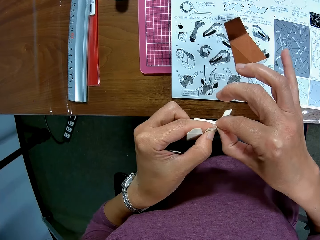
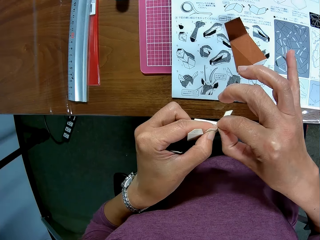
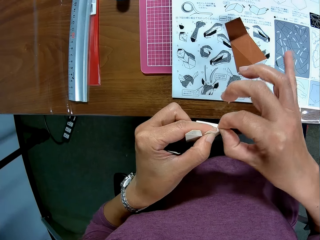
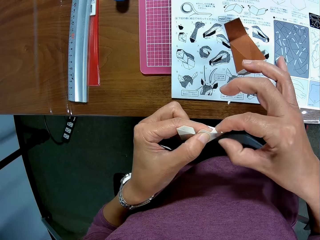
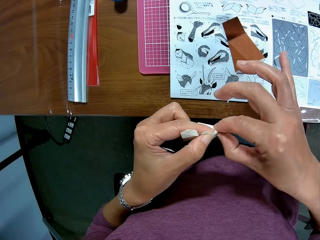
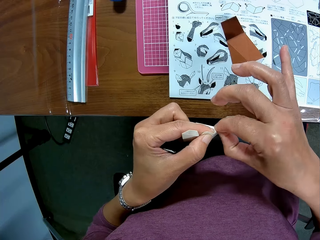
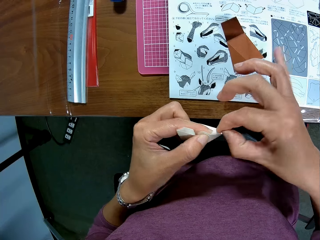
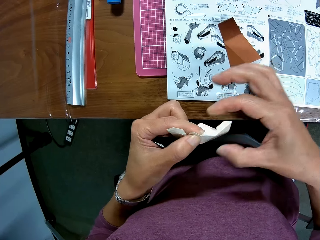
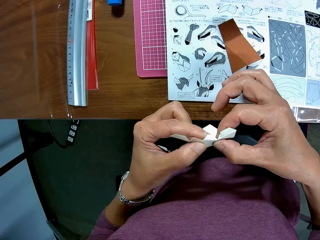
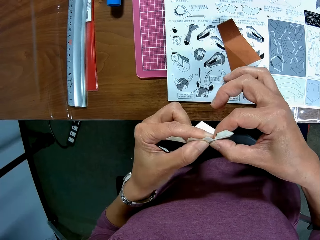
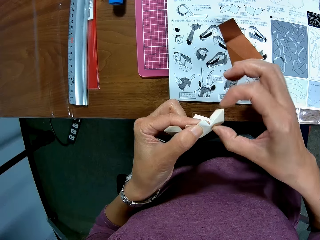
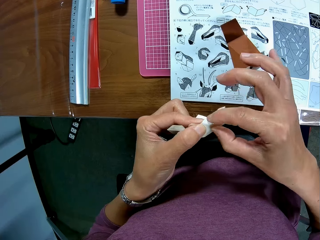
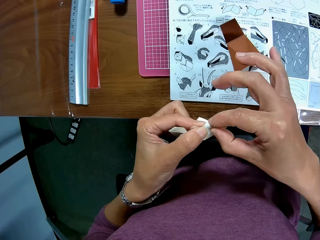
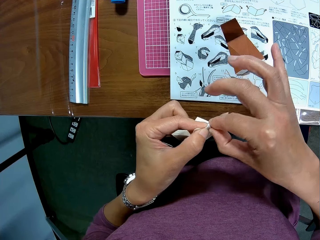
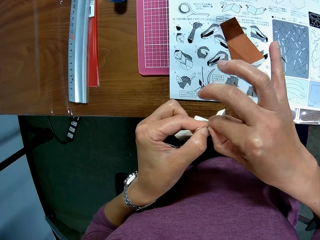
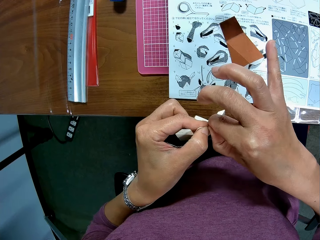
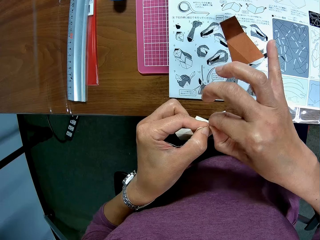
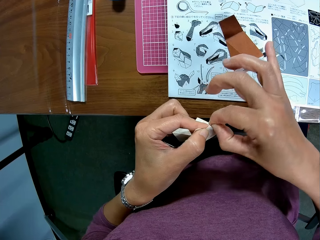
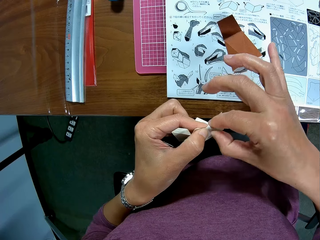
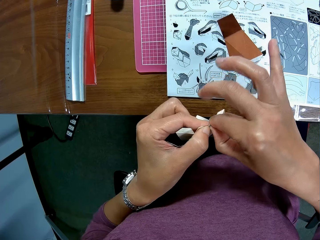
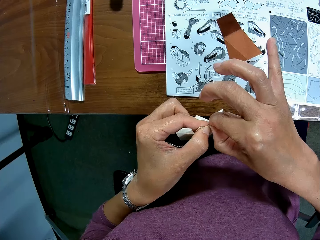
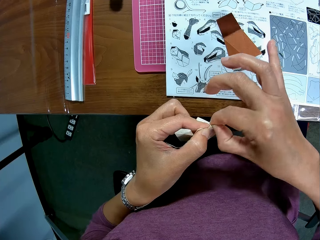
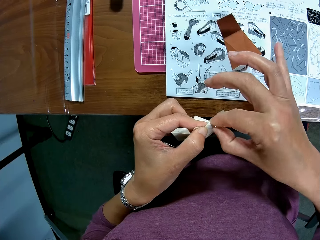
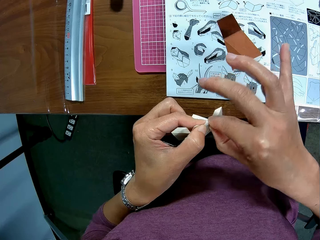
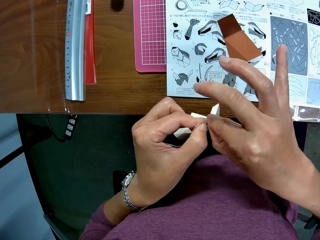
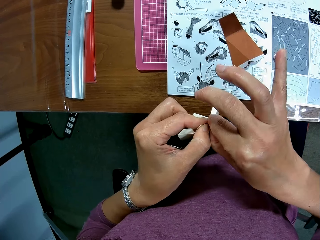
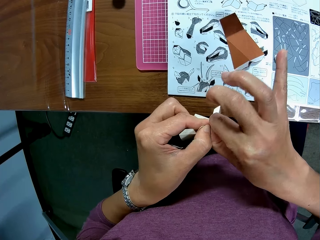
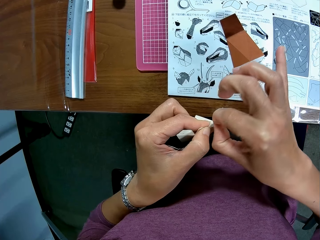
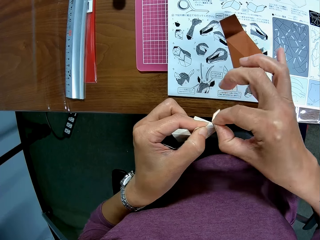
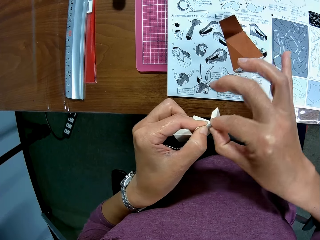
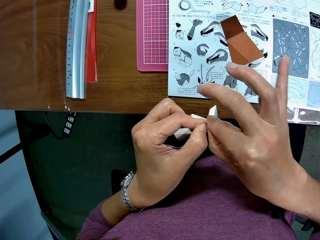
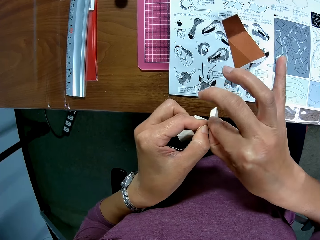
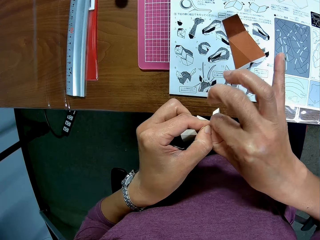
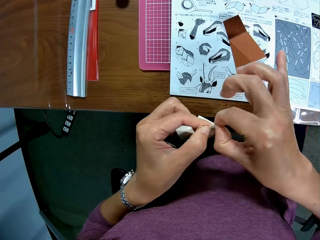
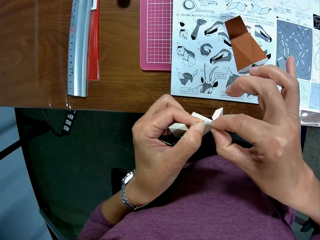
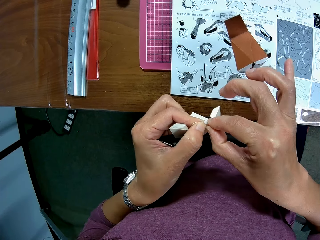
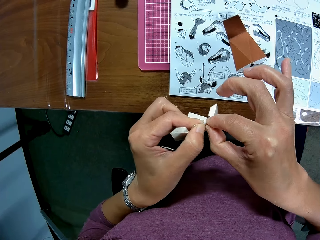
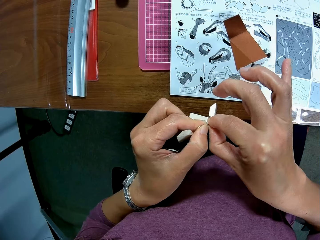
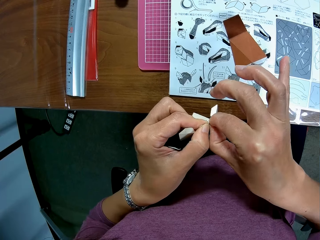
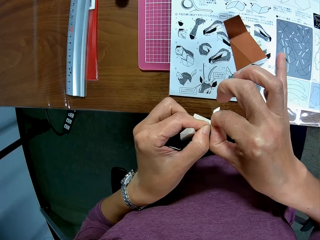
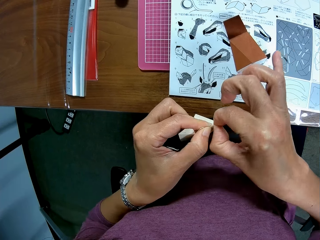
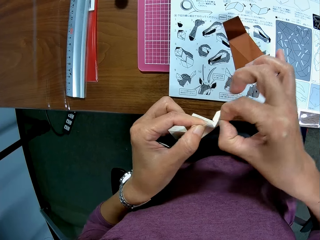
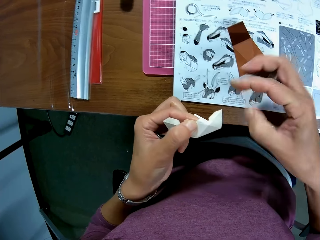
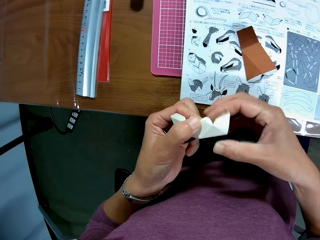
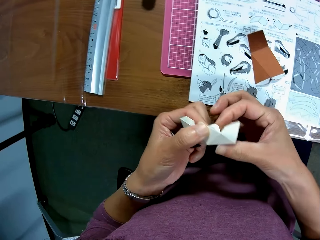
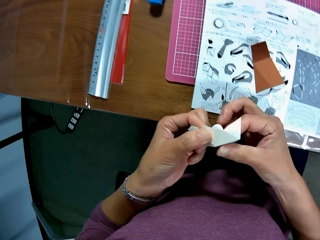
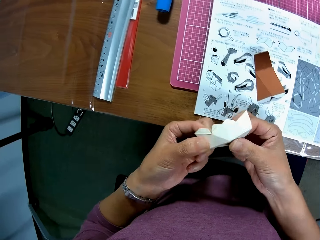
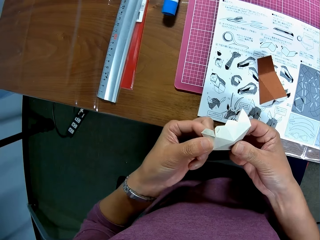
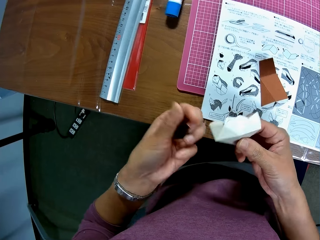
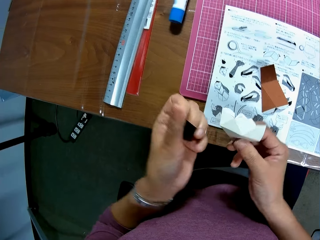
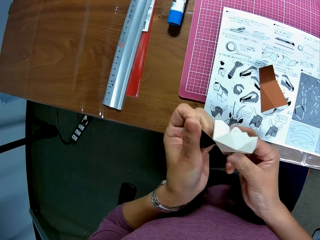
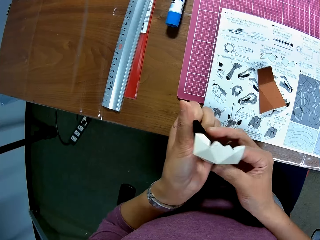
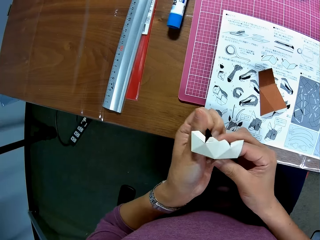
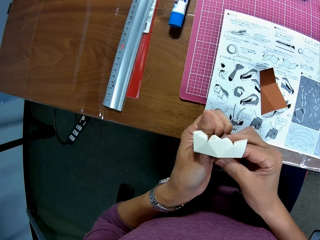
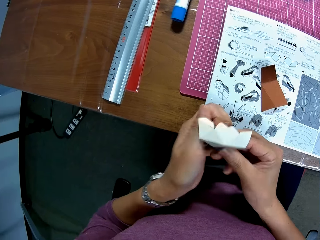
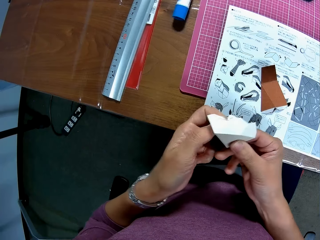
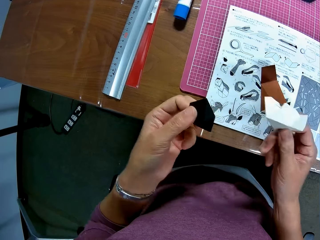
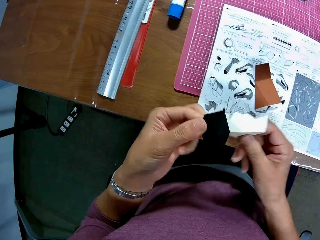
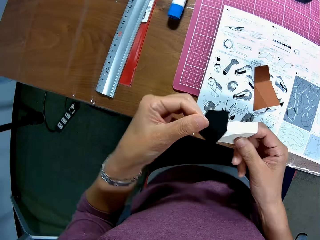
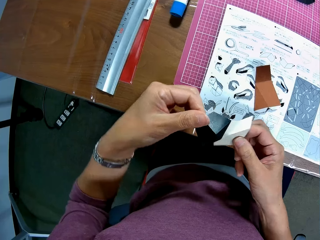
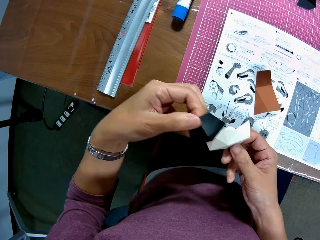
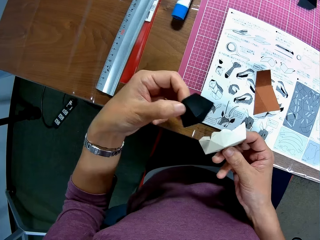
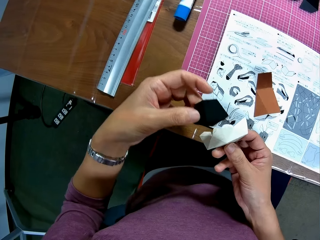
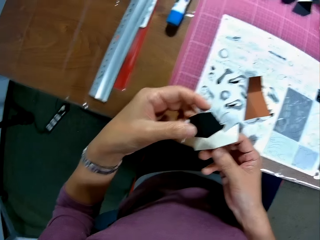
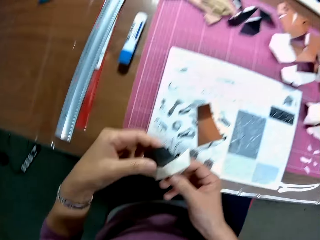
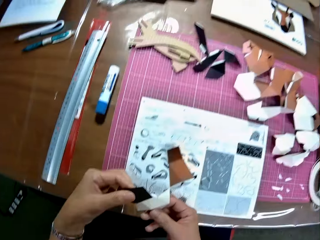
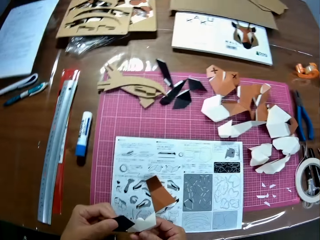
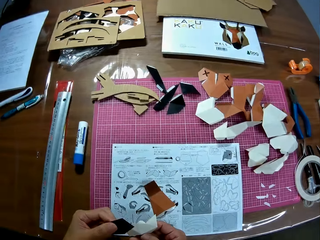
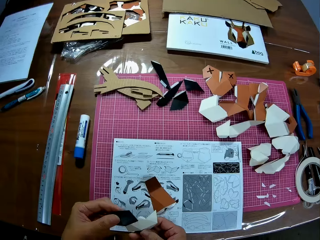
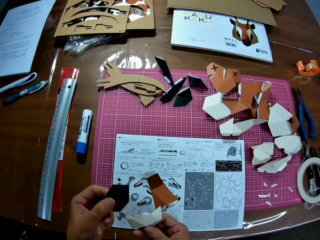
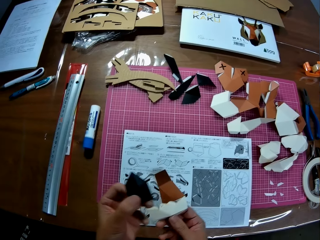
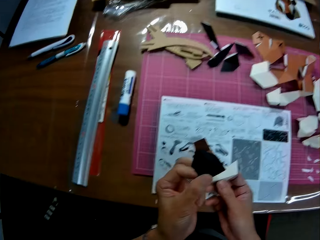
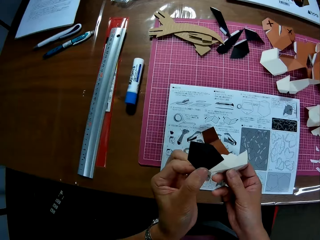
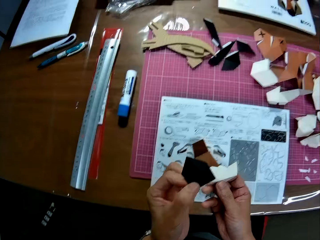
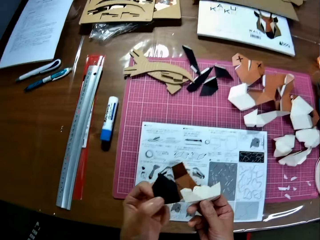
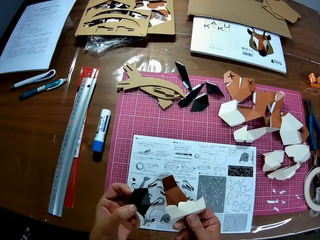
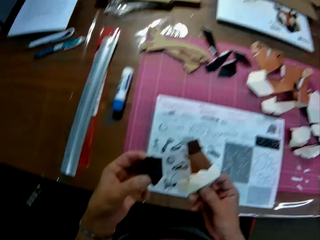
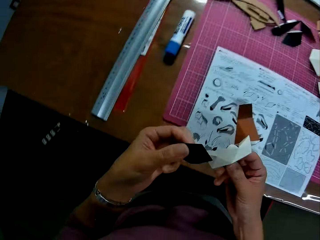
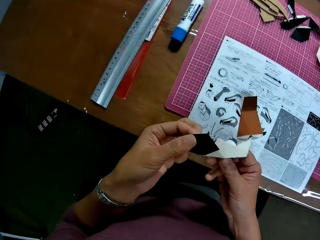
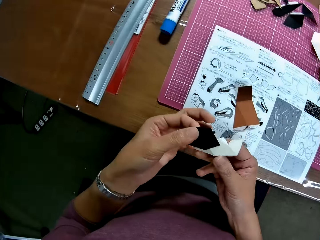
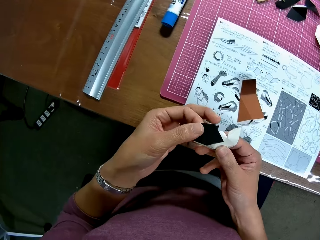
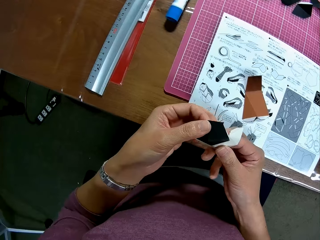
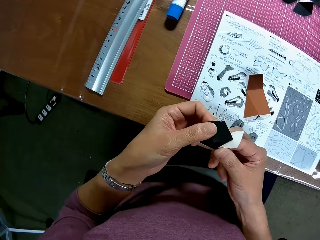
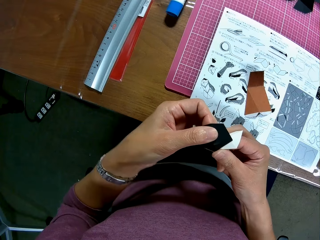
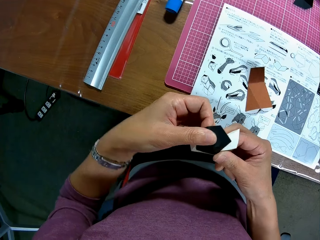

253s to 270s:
The camera wearer pinches the paper. They hold the papers in hand and join the papers together.

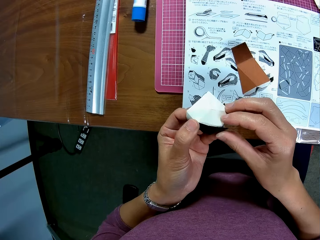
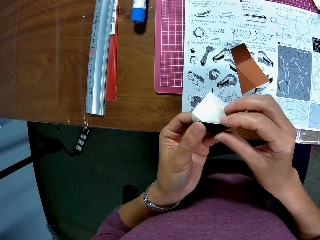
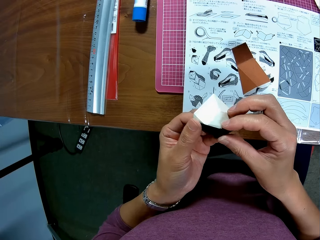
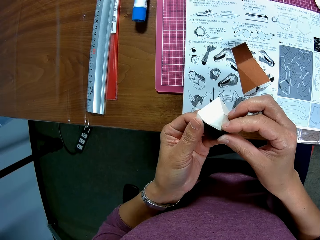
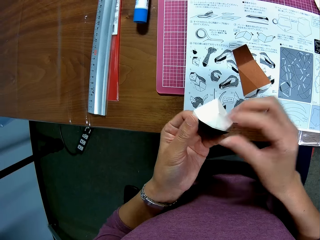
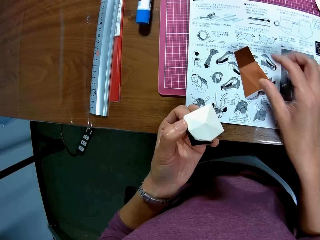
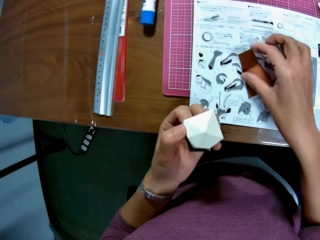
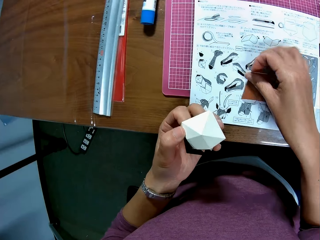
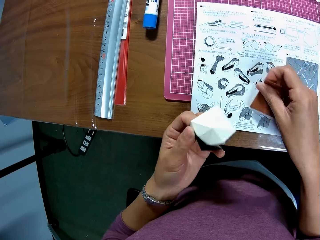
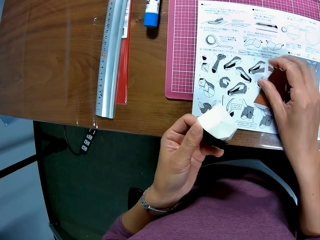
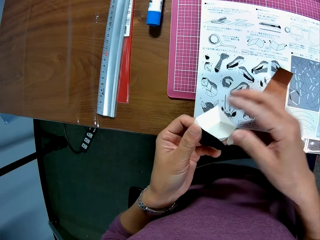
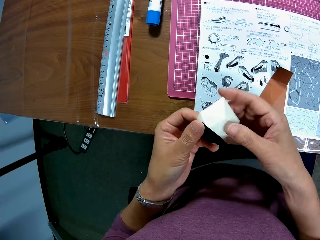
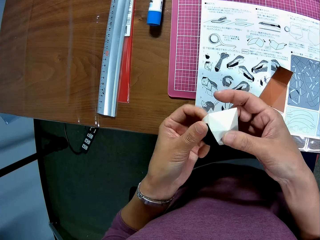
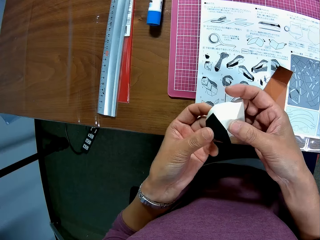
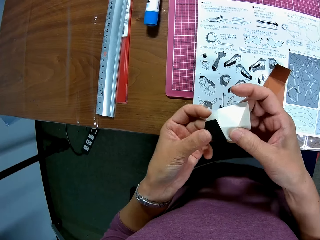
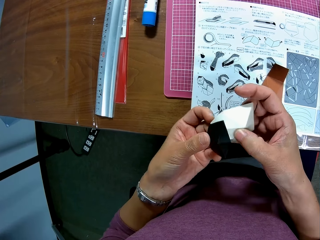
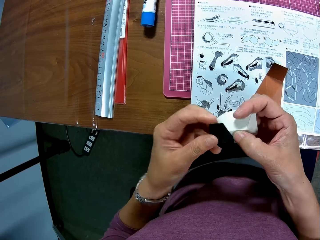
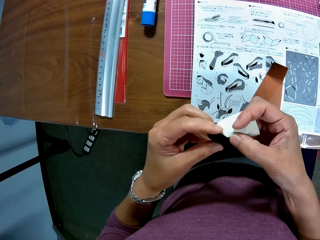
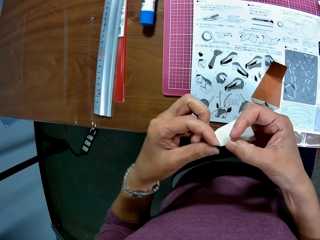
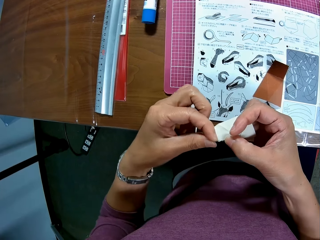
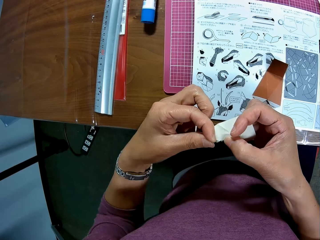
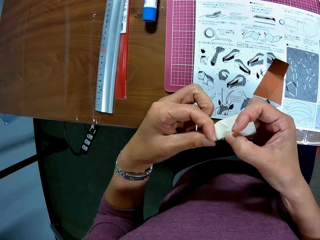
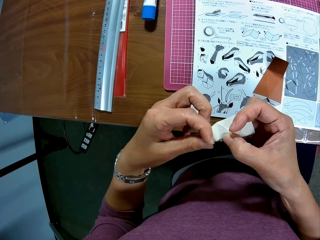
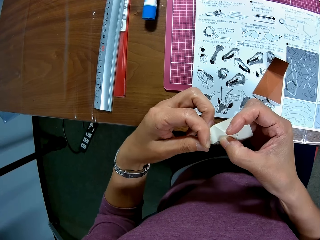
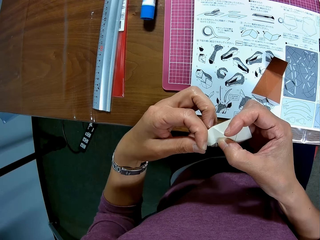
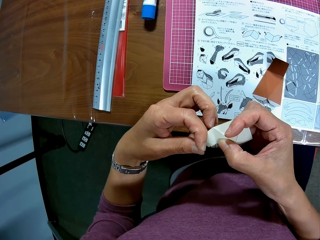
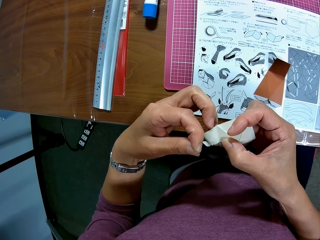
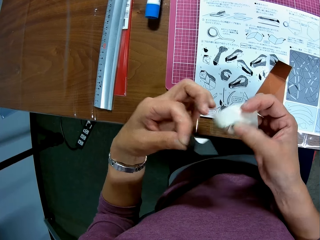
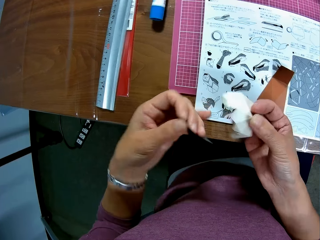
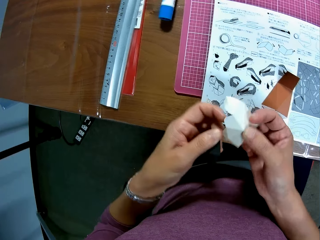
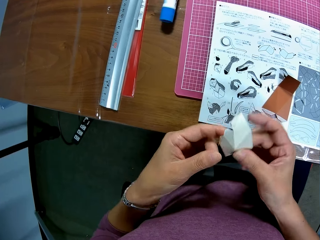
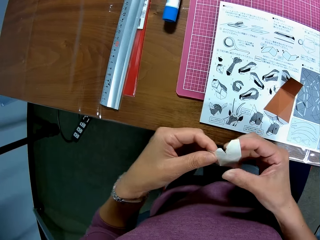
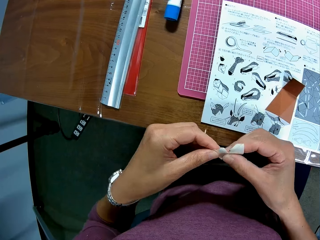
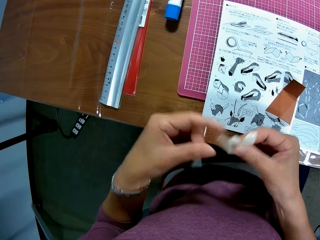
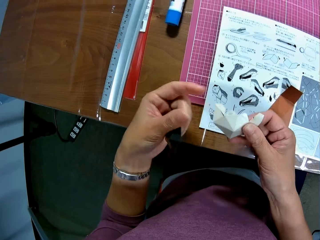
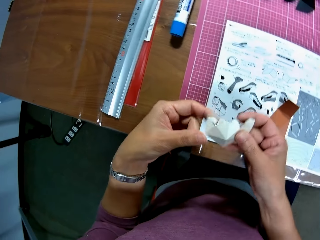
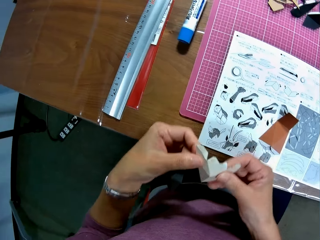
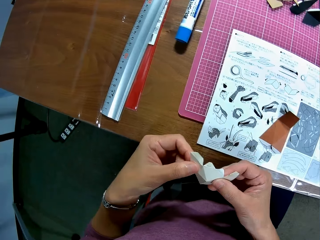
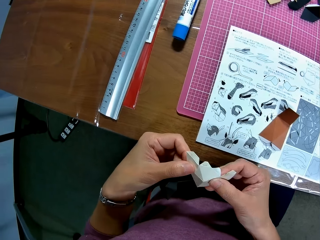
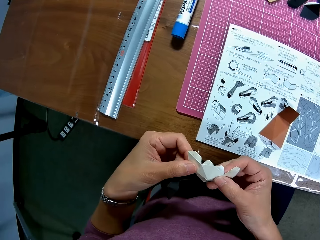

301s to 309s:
The camera wearer touches a paper craft or piece of crafting paper on a table. He arranges the paper craft in his hand. He detaches a crafting paper.
